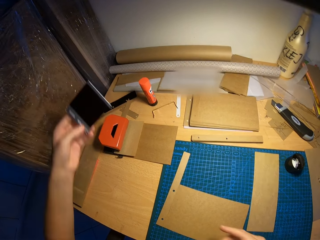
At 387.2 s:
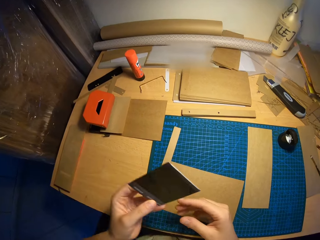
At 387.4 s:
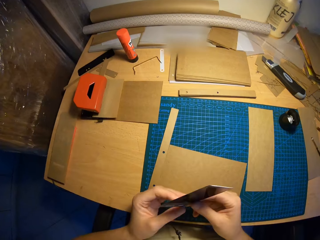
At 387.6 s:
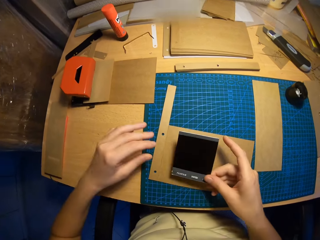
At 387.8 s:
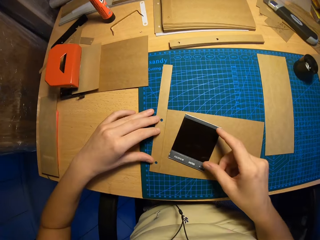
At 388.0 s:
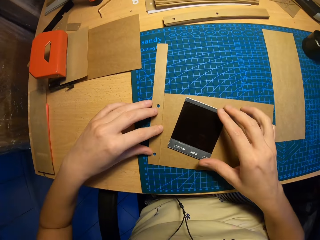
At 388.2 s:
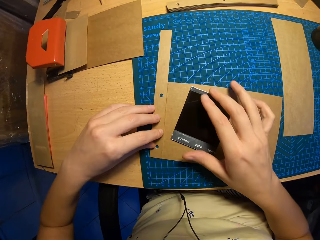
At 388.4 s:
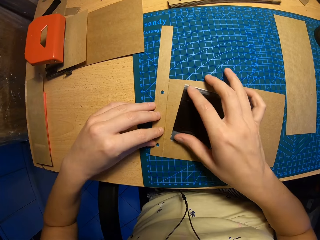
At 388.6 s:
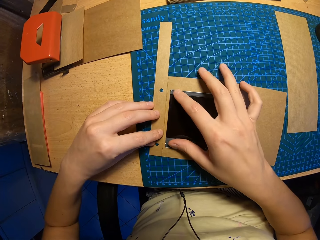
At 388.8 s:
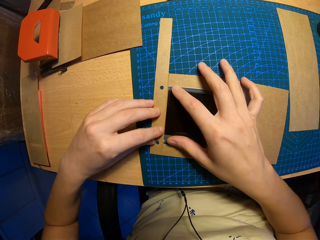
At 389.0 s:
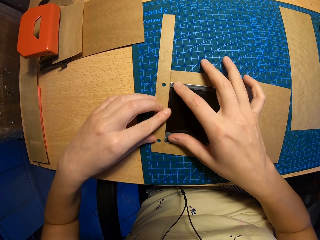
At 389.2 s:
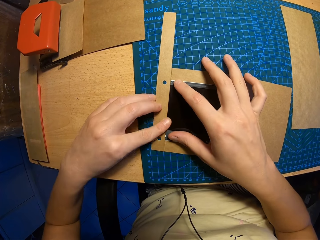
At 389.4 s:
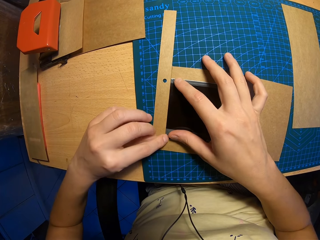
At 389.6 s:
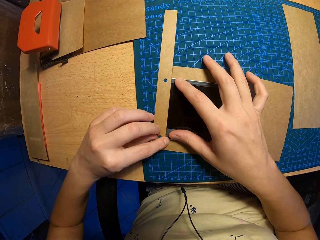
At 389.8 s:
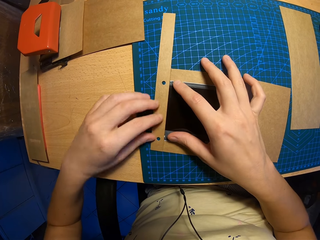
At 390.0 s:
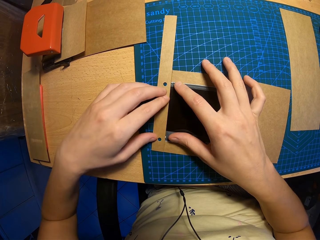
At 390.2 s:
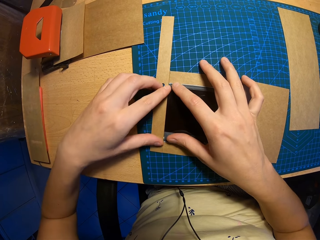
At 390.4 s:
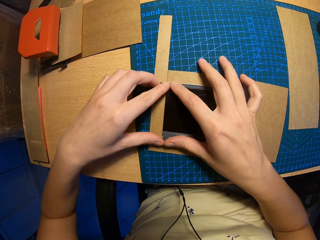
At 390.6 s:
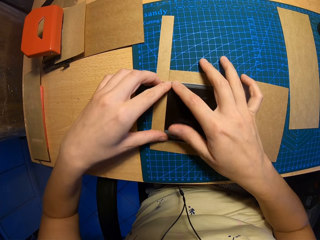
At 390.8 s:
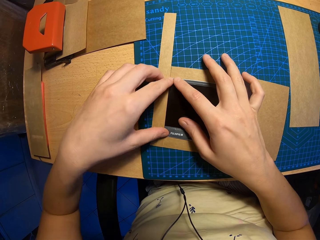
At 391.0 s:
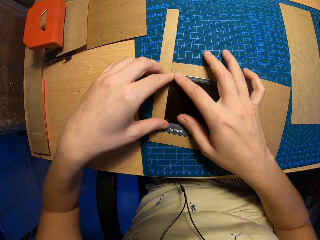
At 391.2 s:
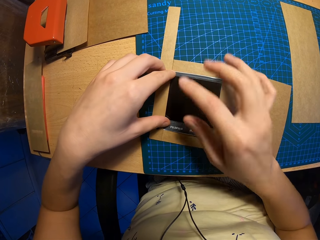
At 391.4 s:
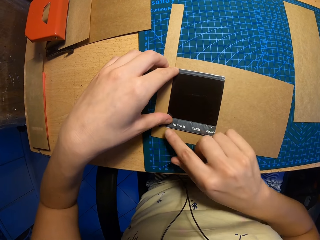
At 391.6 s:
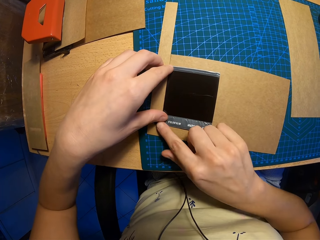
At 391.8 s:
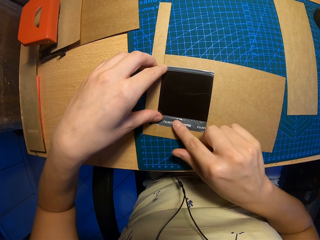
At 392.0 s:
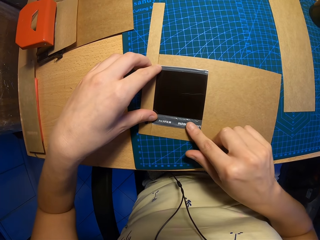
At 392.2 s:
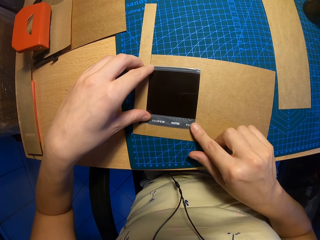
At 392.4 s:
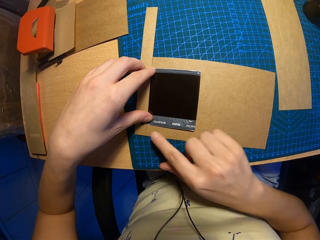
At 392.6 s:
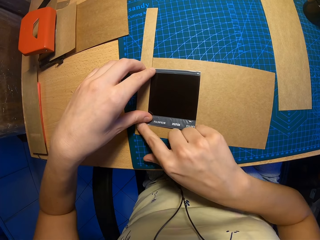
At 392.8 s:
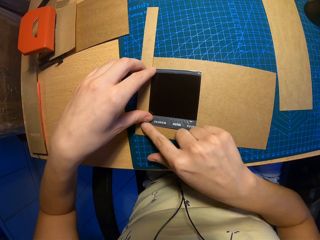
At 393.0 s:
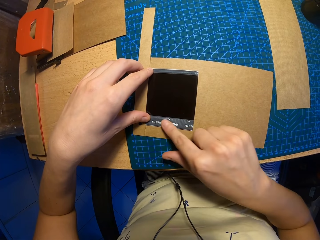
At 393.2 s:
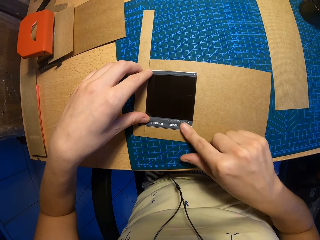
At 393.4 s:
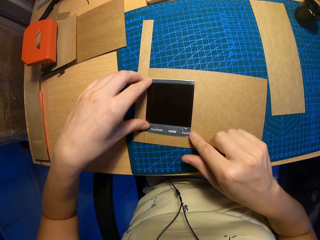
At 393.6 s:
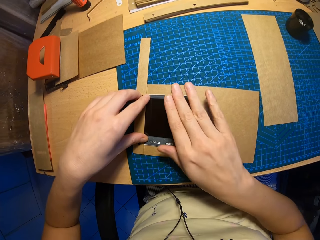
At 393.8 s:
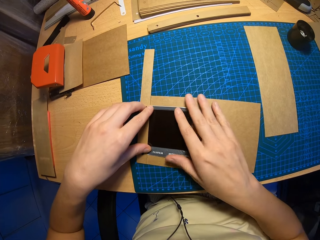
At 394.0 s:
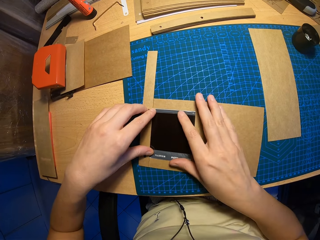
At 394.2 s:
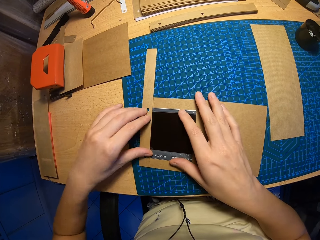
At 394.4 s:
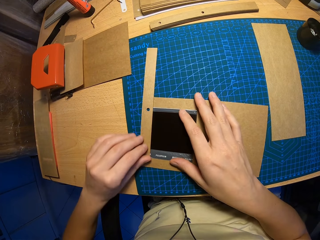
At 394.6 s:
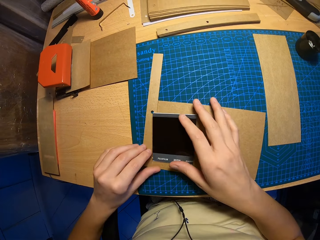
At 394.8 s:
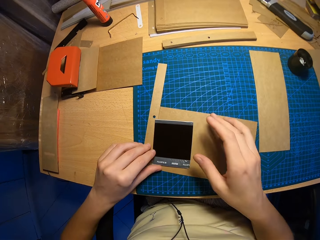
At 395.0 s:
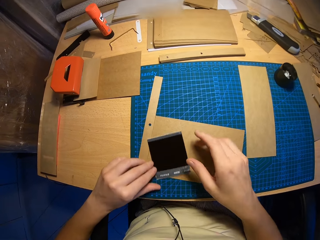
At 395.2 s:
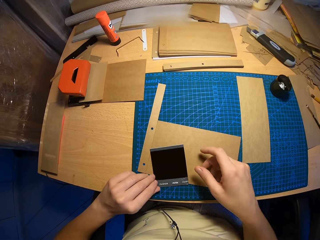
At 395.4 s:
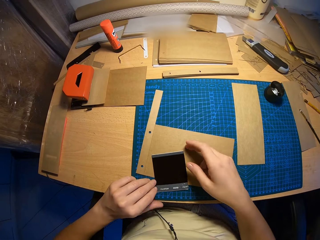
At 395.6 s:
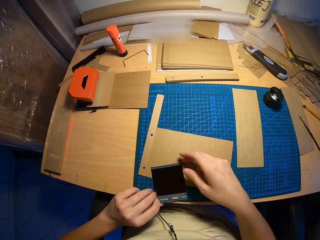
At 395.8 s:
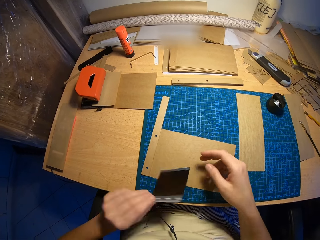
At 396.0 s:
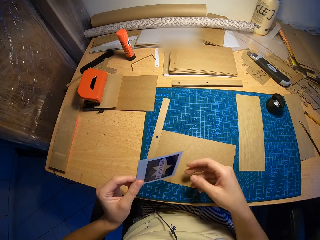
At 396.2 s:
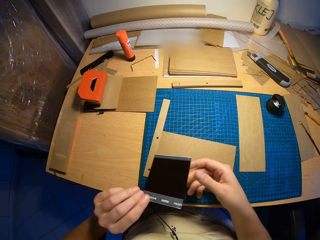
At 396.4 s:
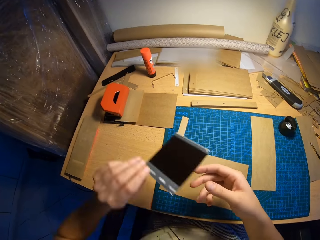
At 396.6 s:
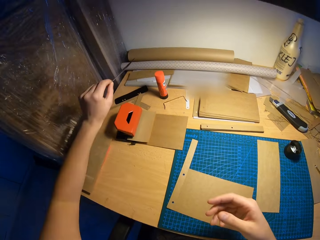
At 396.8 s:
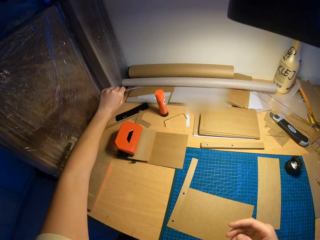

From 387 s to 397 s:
The camera wearer holds the polaroid film on both hands. He places the polaroid film on the attached craft paper or board with his right hand. He aligns the polaroid film on the board. He removes the polaroid film on the attached craft papers with his left hand.

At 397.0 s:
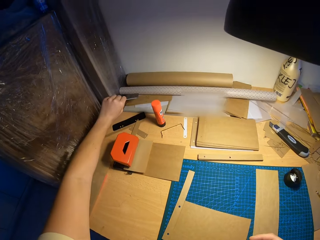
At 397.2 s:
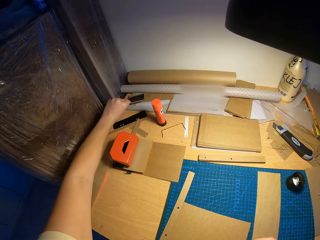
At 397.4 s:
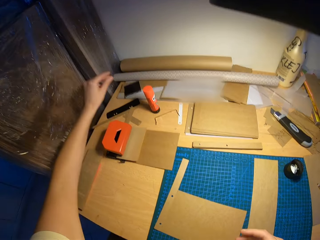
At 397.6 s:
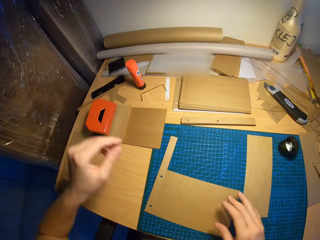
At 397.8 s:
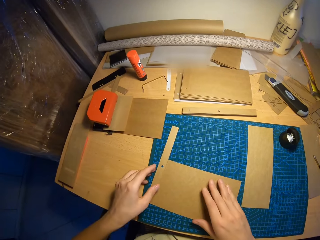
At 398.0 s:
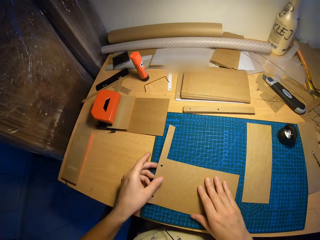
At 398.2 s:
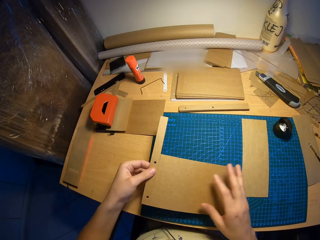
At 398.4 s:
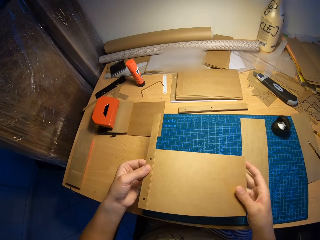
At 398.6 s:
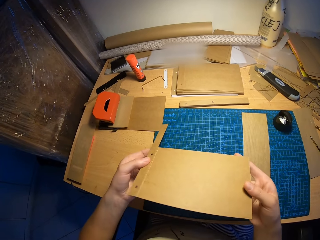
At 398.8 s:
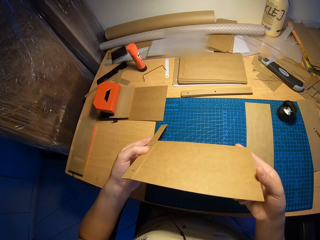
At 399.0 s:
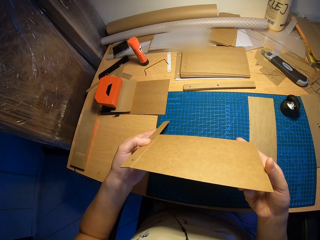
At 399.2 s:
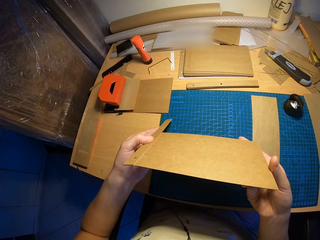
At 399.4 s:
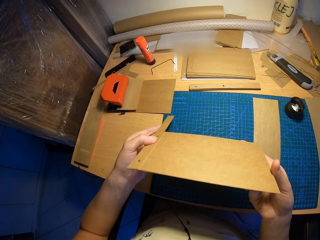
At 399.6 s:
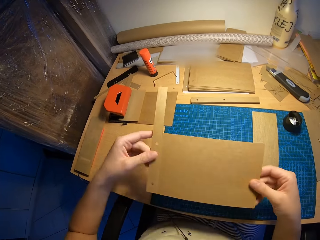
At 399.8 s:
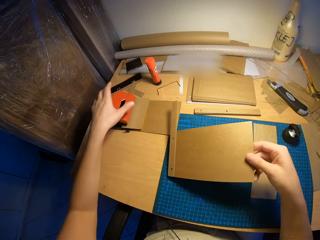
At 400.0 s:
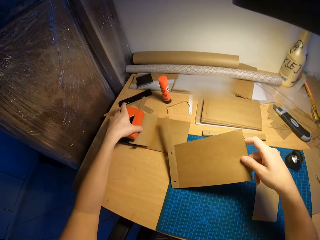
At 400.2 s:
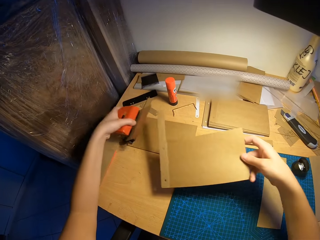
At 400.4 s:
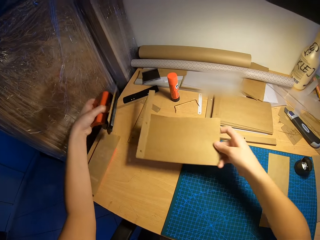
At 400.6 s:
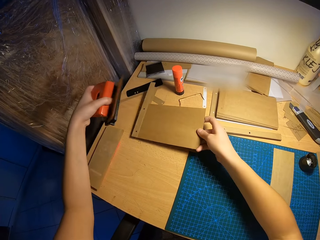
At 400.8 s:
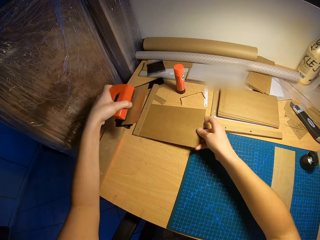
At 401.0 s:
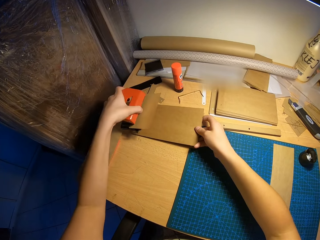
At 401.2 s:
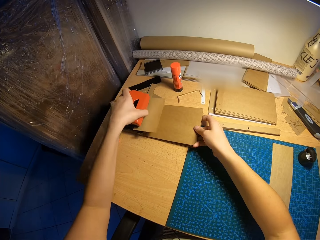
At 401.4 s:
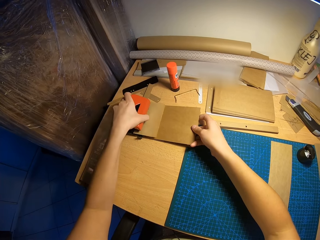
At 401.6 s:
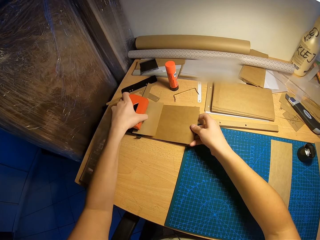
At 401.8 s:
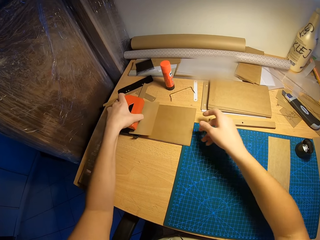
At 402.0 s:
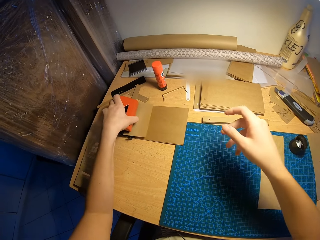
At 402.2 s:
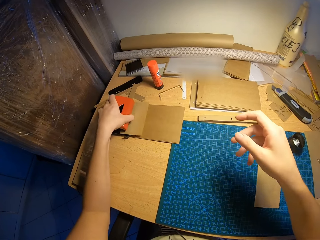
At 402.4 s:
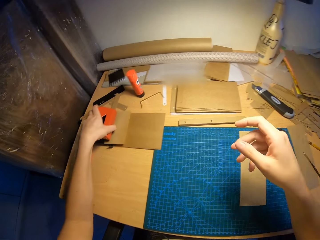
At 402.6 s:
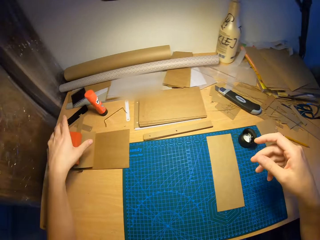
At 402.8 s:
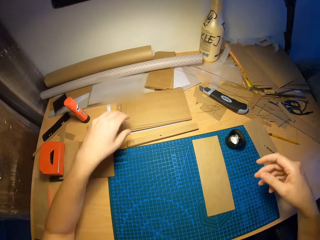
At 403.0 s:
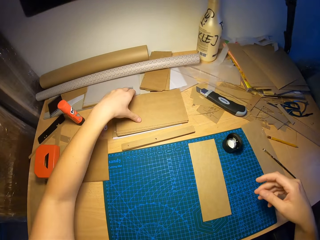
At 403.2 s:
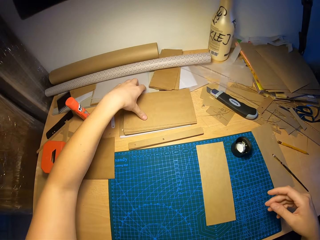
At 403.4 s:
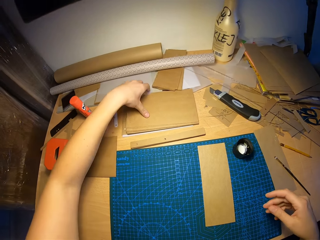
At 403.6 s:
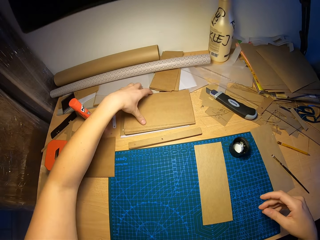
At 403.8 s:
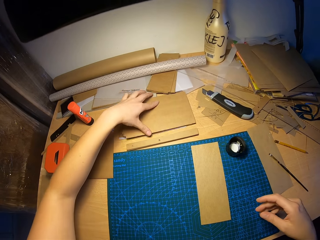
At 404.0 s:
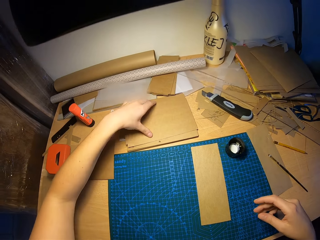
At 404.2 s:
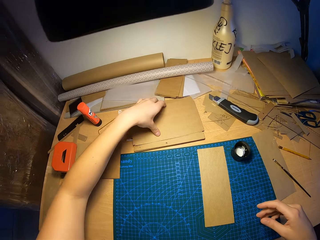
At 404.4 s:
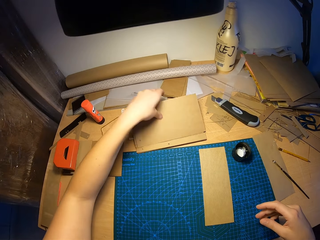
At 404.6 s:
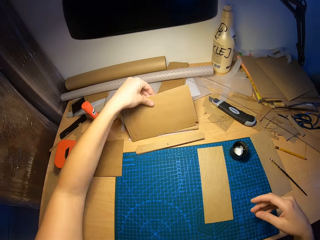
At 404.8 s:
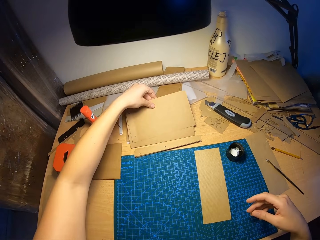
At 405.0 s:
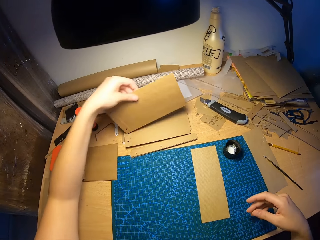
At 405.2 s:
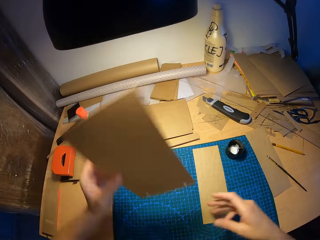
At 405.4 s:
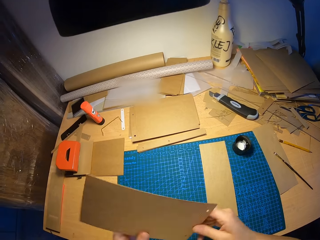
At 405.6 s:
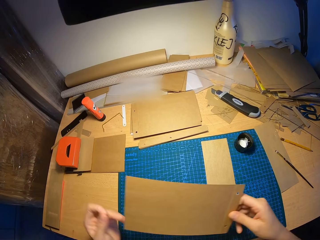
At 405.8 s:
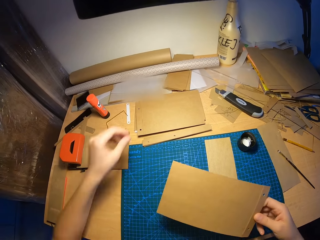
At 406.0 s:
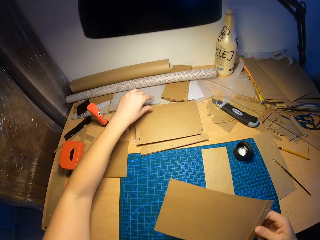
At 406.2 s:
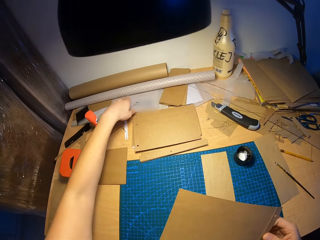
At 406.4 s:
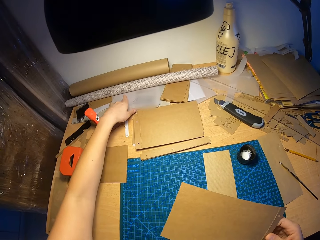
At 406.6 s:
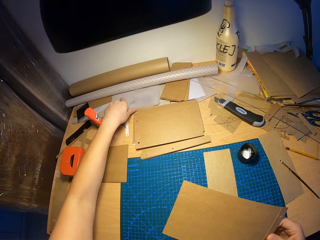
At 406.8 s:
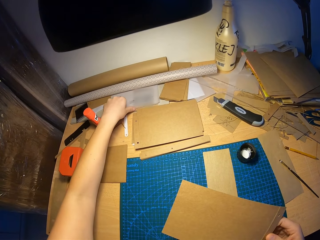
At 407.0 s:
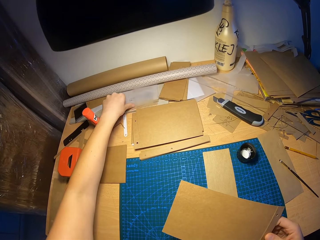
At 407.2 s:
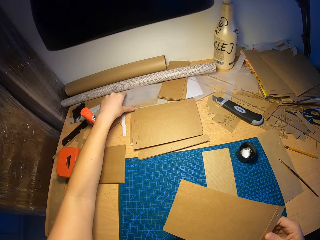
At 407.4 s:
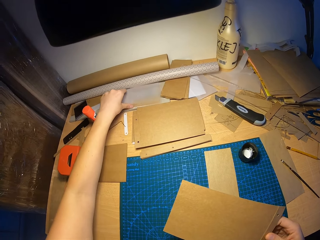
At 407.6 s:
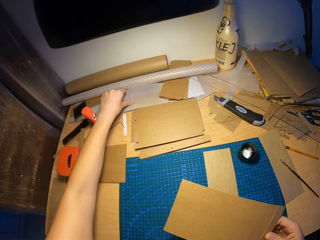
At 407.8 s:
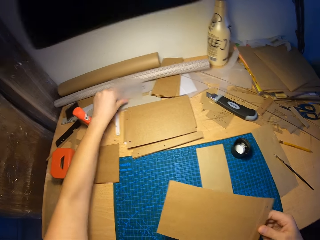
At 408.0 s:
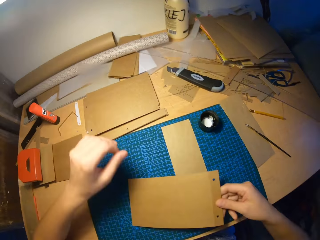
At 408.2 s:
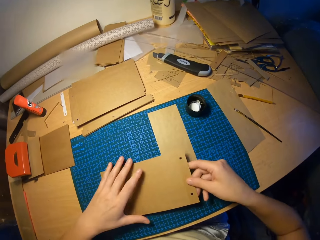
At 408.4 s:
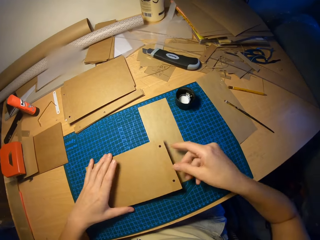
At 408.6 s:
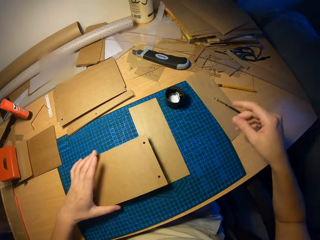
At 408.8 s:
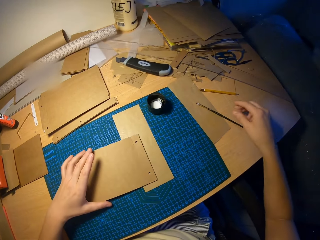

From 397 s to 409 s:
The camera wearer drops the polaroid film on the table with his left hand. He lifts the attached craft papers or board from the table with both hands. He looks around the board edges. He lifts the perforator on the attached craft paper on the table with his left hand. He places the attached craft paper in his right hand on the attached craft paper on the table. He places the perforator on the attached craft papers with his left hand. He picks a craft paper or board on the pile of craft papers on the table with his left hand. He moves the board from the left to the right hand. He touches the boards on the table.
